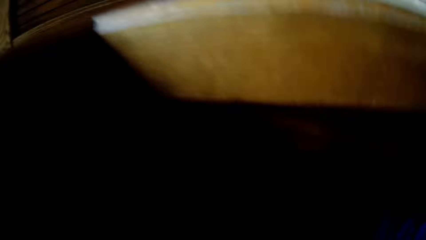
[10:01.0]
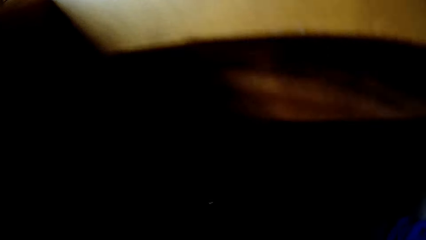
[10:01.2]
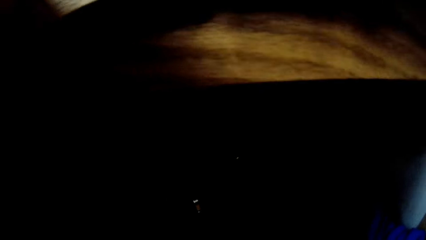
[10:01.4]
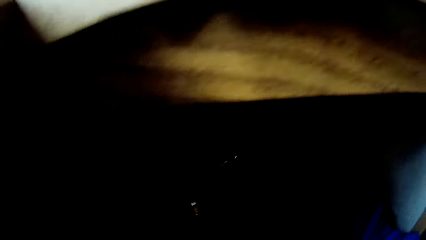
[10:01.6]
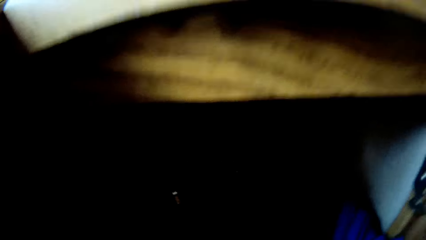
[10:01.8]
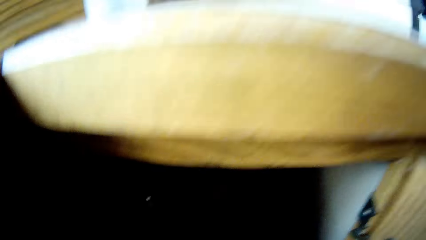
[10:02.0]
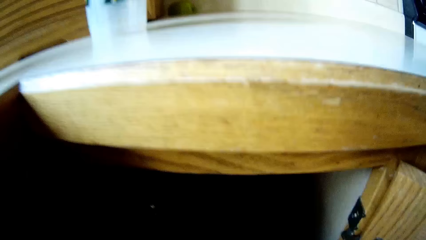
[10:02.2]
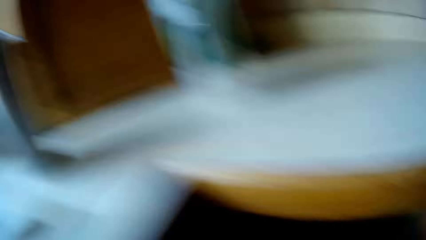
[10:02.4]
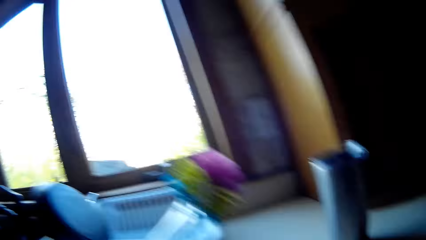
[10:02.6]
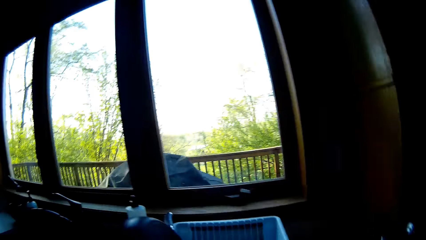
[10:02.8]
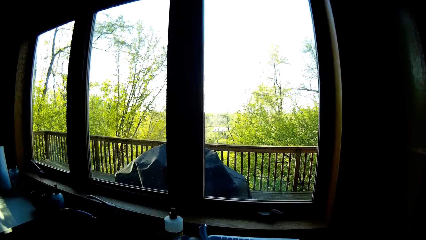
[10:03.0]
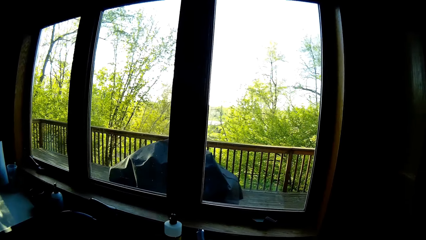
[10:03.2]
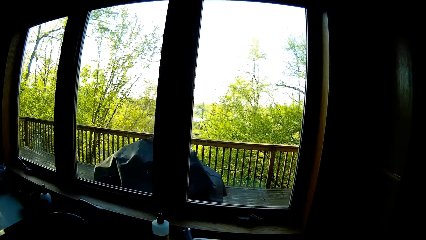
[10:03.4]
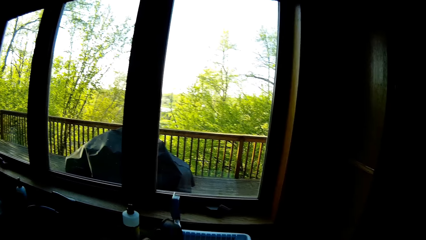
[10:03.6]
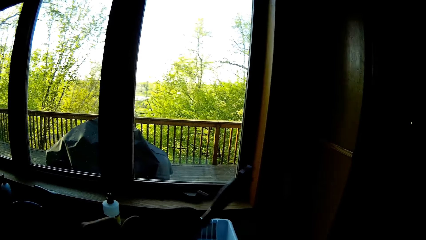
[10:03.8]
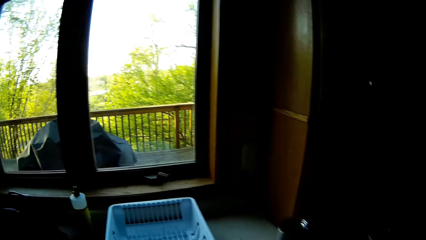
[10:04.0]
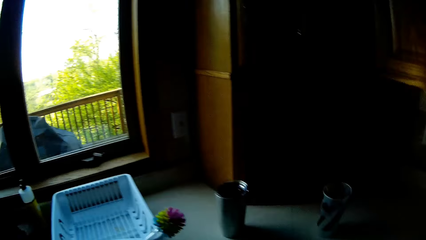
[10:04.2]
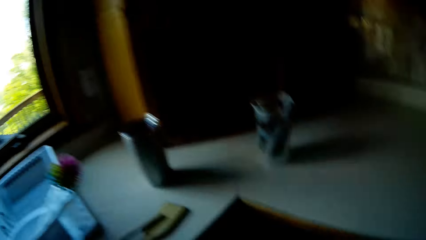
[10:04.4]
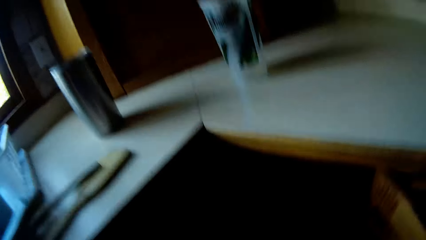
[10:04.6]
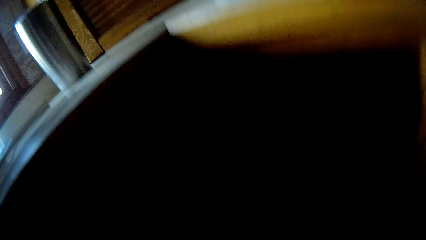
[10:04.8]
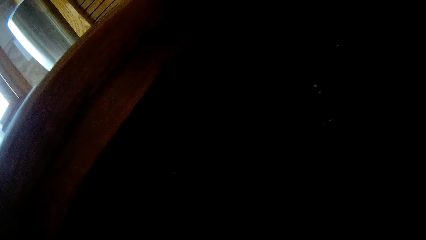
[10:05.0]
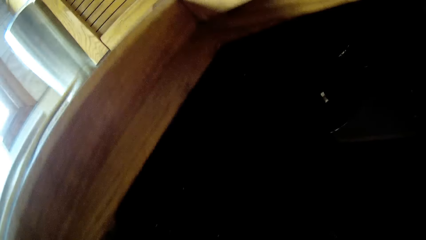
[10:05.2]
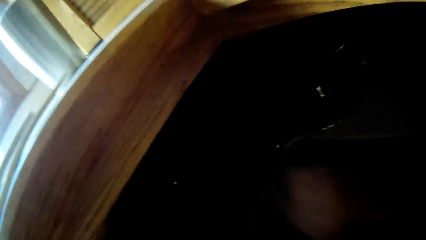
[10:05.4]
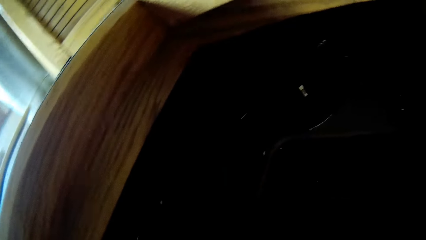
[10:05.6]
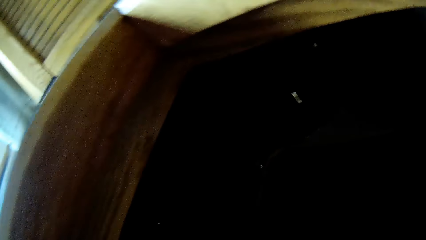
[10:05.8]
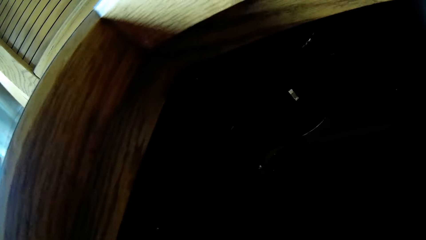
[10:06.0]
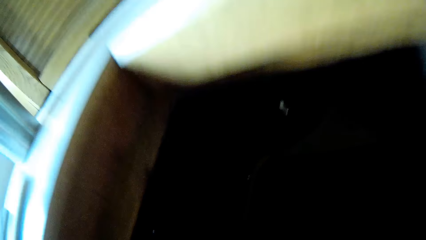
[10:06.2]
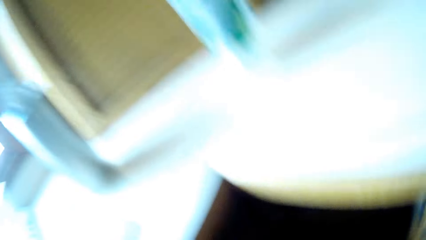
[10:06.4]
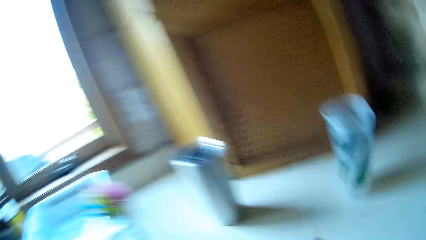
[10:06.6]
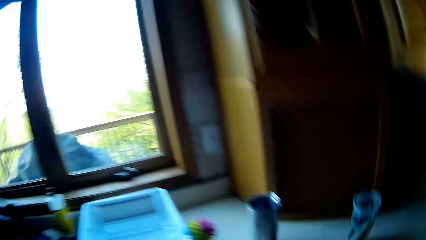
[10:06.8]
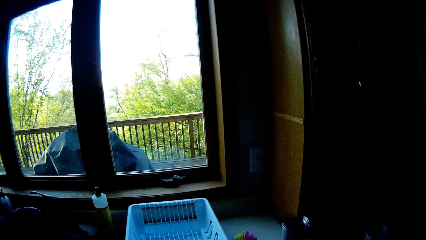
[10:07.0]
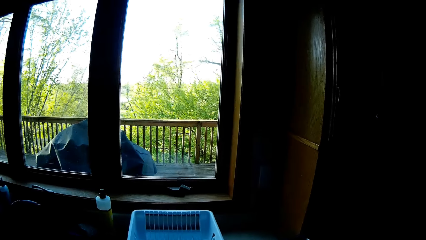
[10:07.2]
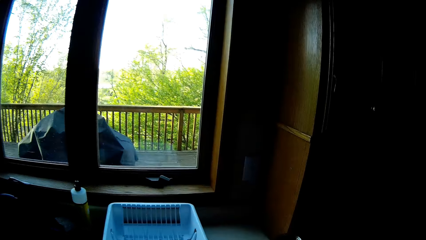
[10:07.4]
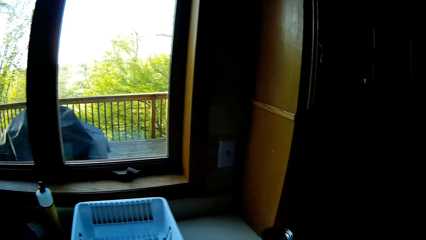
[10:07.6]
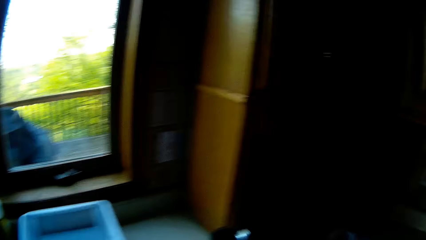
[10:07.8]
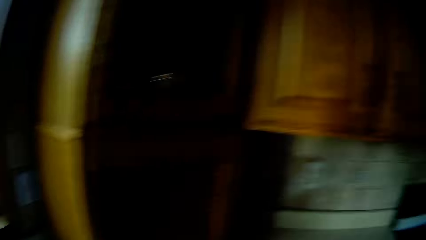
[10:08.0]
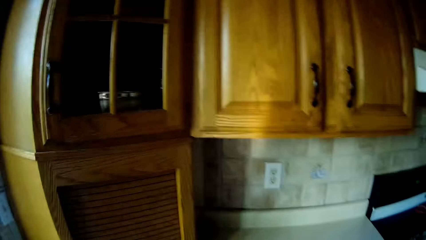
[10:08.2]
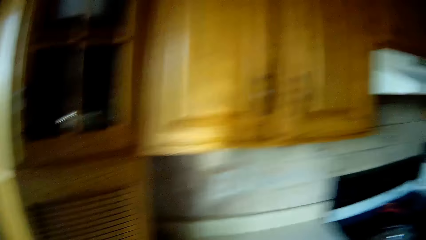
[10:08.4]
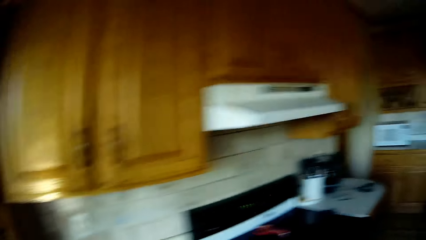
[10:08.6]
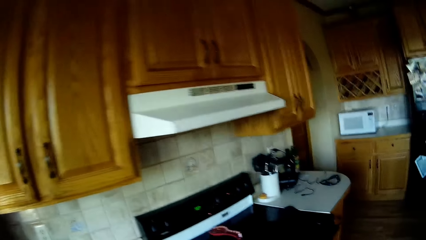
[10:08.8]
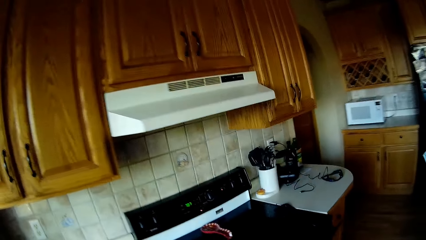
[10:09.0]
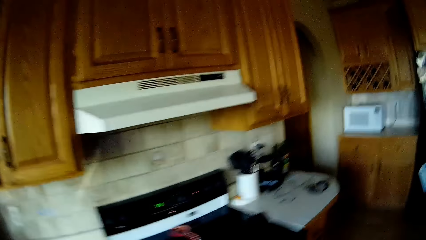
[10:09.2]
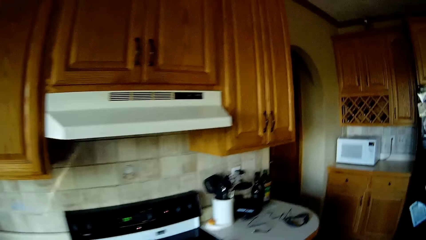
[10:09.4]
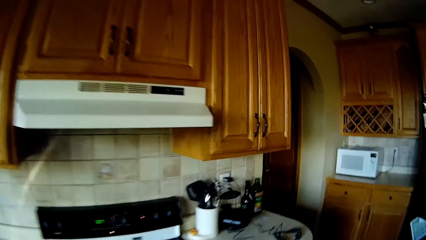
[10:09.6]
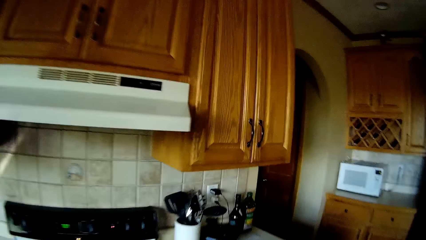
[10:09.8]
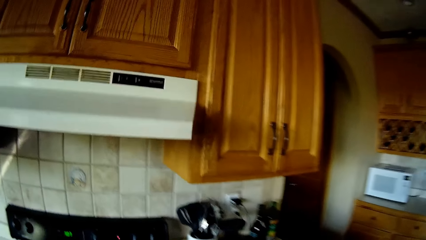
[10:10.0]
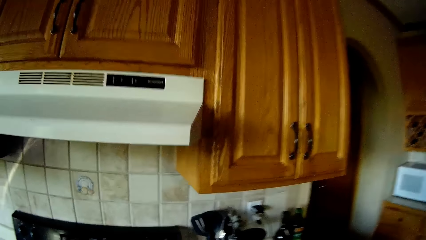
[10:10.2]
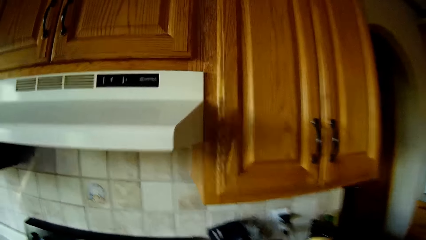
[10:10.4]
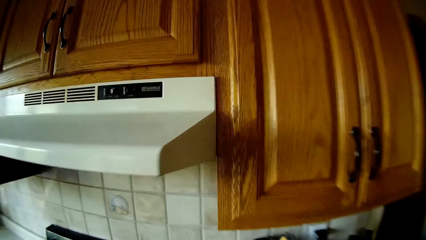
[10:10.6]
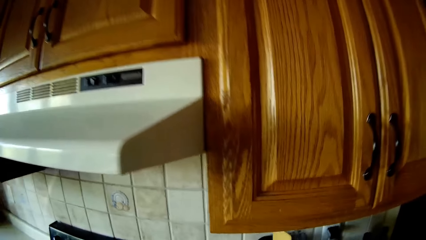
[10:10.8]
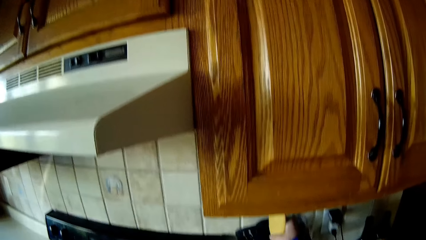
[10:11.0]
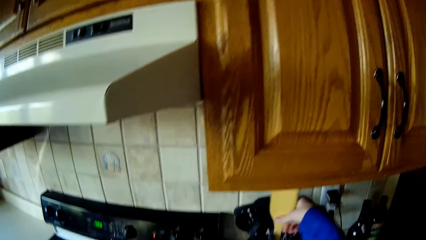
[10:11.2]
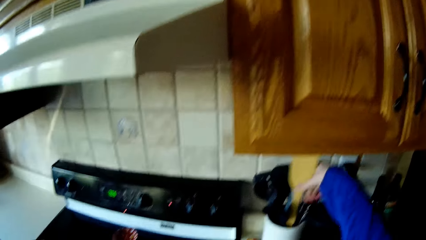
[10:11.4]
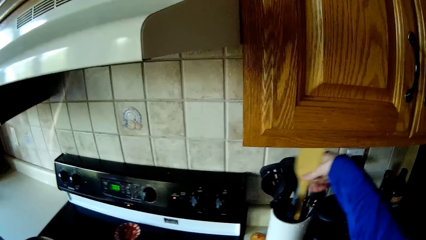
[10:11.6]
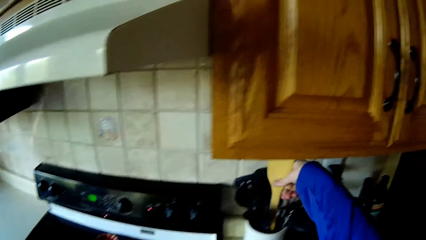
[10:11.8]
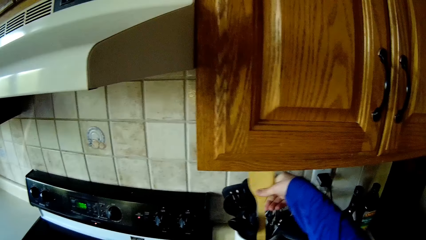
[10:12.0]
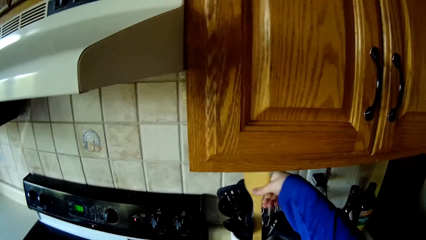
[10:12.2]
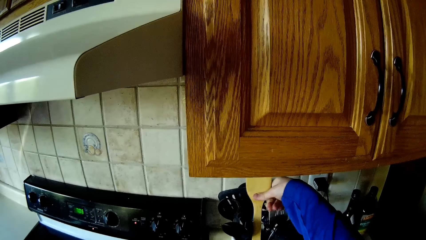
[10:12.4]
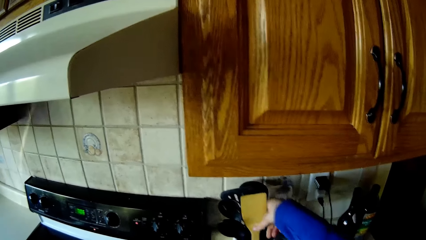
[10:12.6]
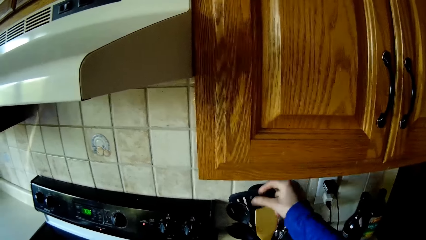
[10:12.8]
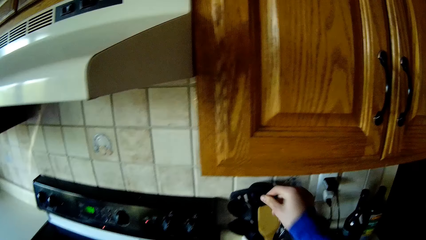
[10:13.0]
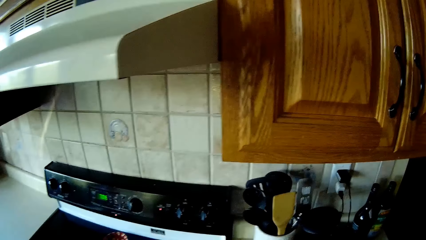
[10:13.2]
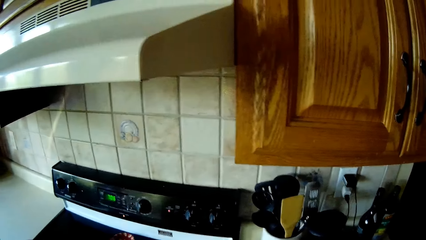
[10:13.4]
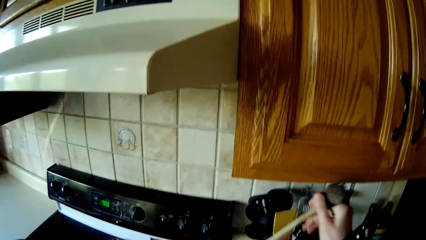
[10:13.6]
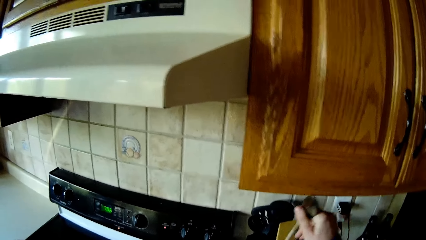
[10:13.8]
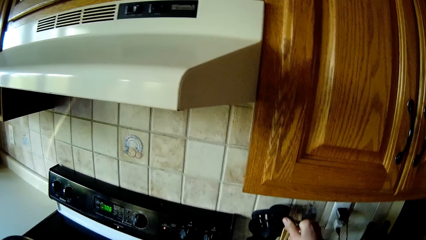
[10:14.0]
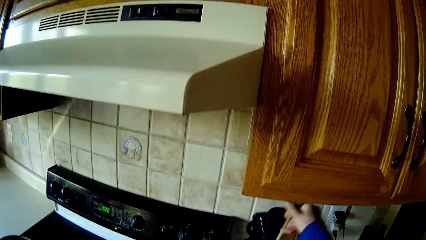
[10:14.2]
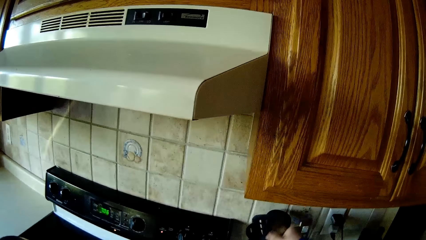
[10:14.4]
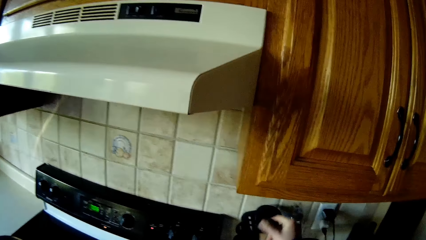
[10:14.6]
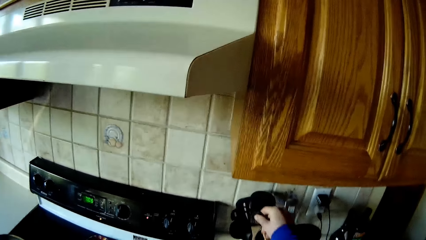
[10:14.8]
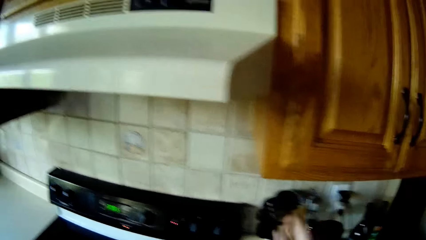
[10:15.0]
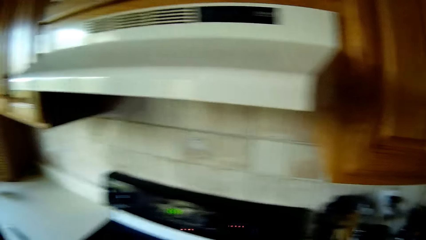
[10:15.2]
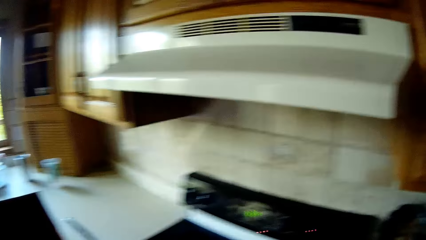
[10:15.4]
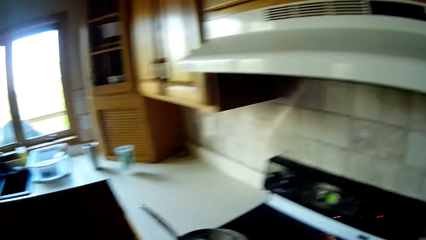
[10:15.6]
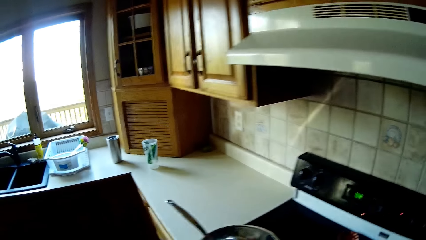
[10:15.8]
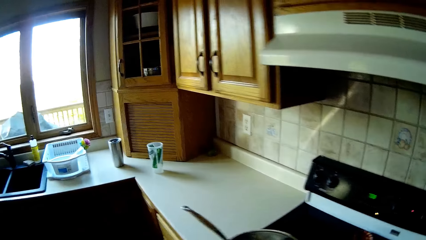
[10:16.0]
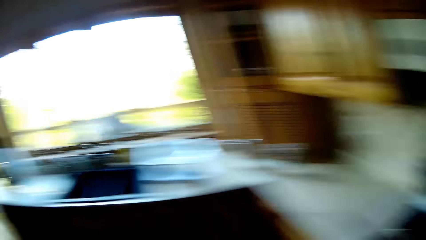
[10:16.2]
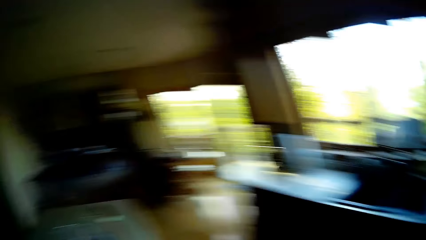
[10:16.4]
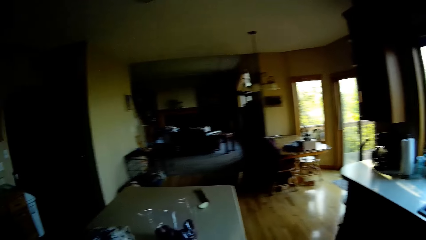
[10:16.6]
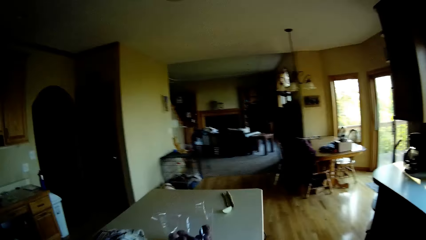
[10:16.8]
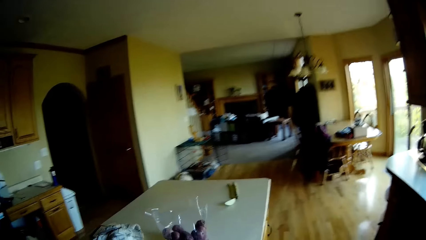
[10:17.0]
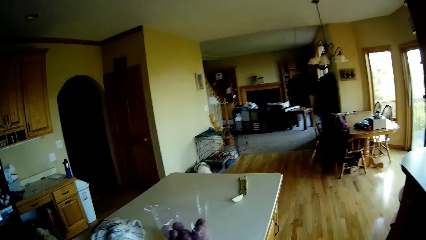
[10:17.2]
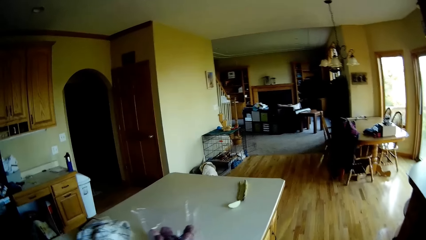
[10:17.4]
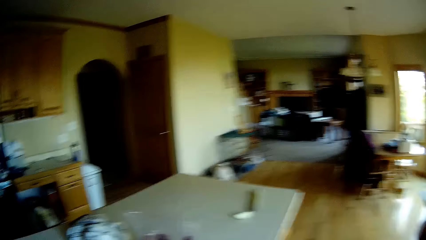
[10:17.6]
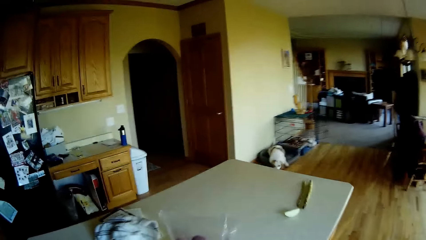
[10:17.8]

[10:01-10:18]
The camera wearer stands up and moves towards the sink. He picks up a spanner or lid from the plate rack with his left hand. He bends towards the bottom part of the cabinet. He hits the spanner on the pipes under the sink with his left hand. He places the lid in the cabinet. He stands up, looks around, and moves towards the cooker. He puts the wooden spatula in the utensil jar with his right hand. He puts a wooden spoon in the utensil jar with his right hand. He moves towards the counter.
